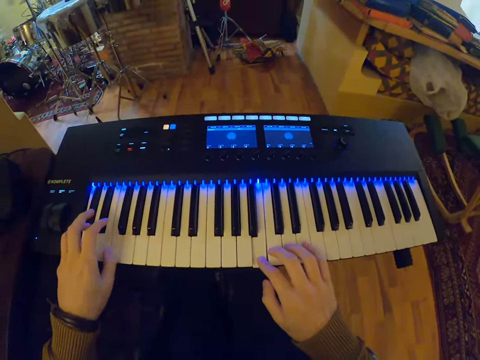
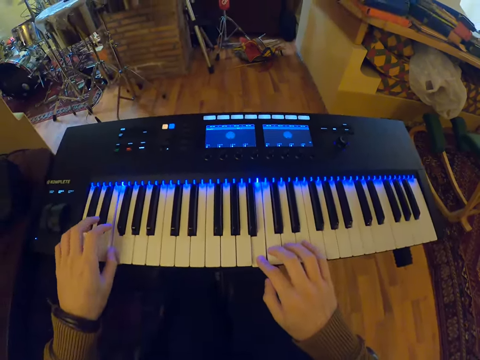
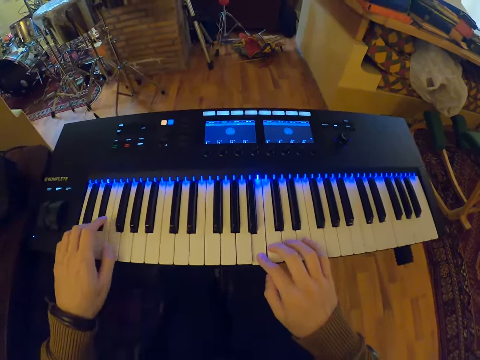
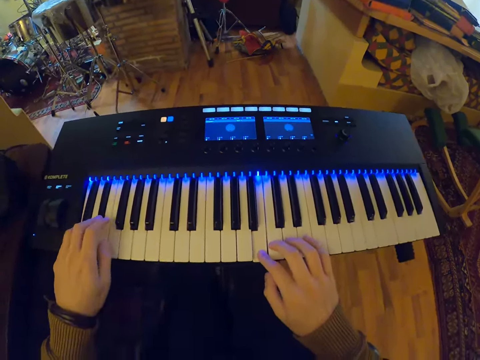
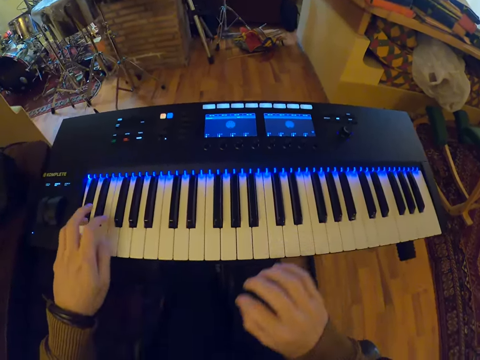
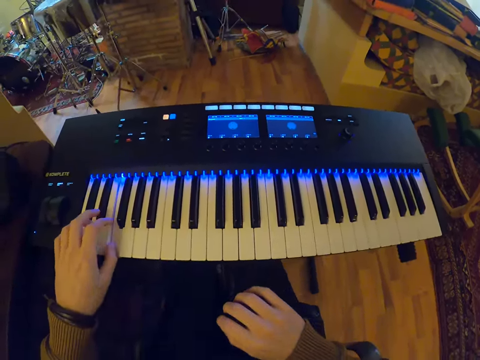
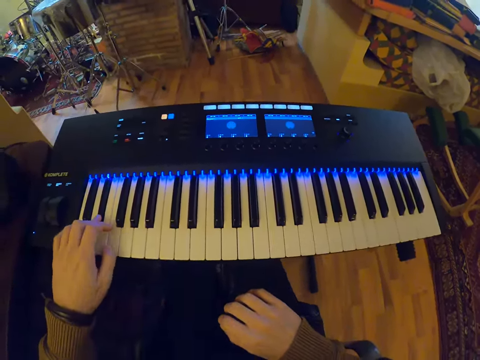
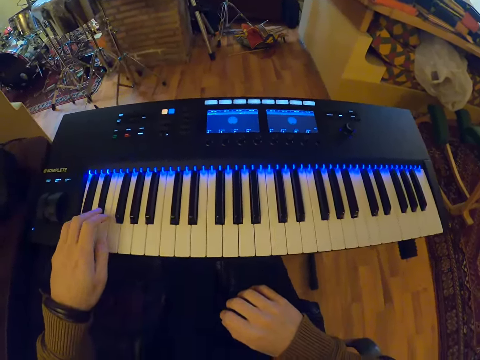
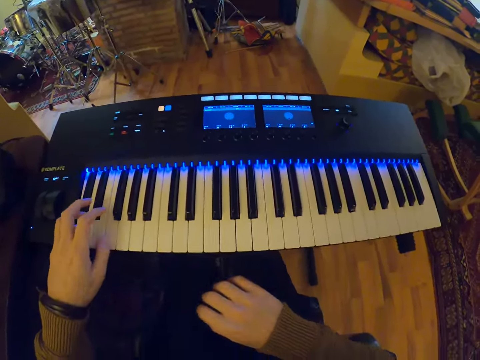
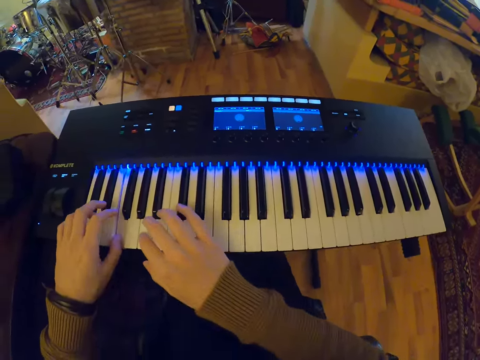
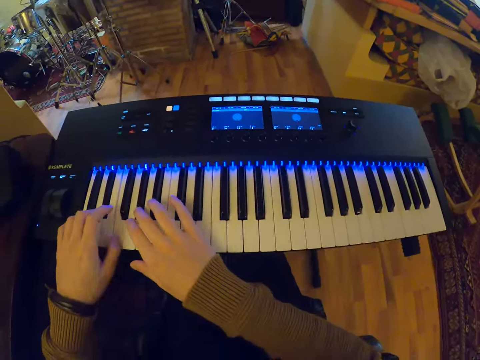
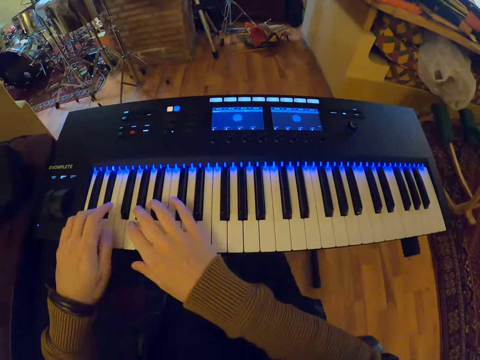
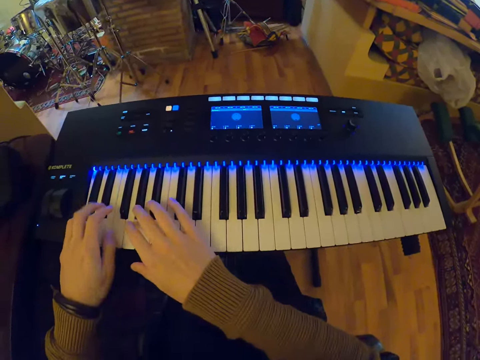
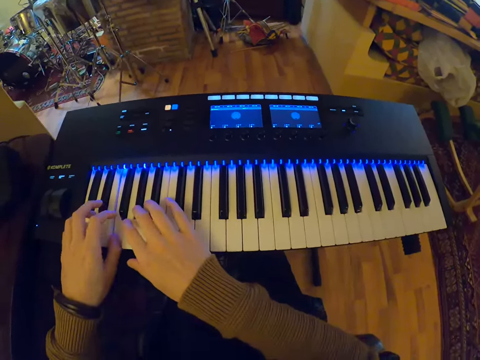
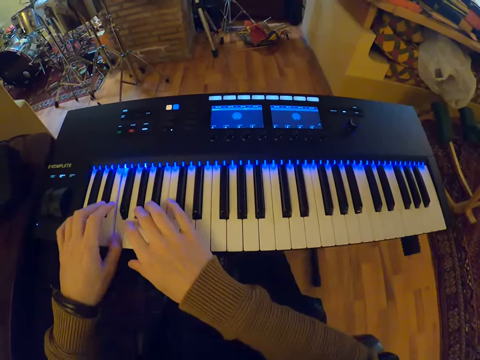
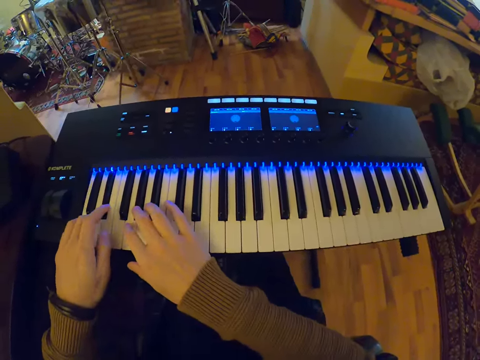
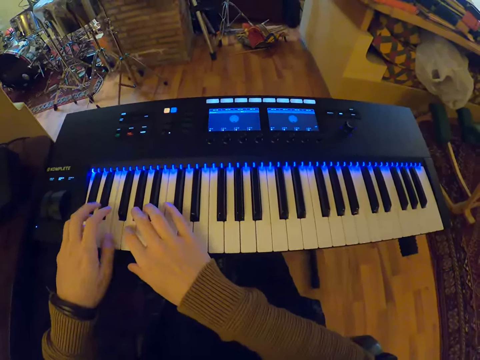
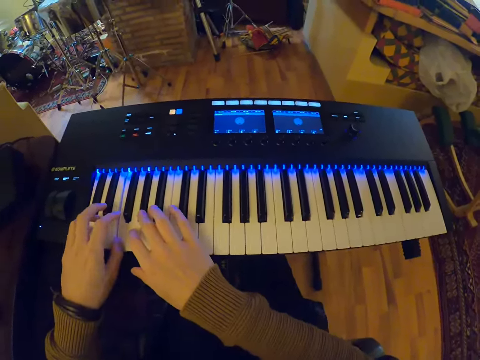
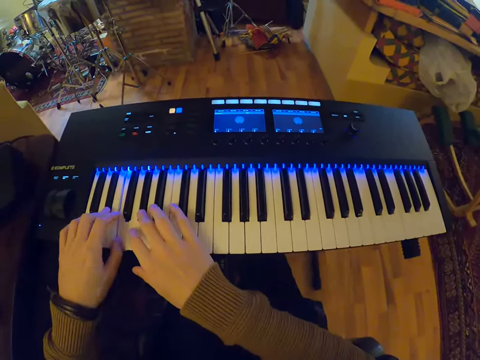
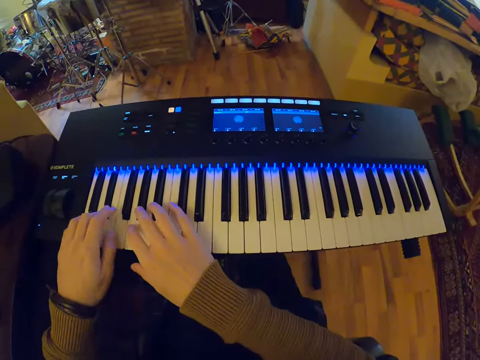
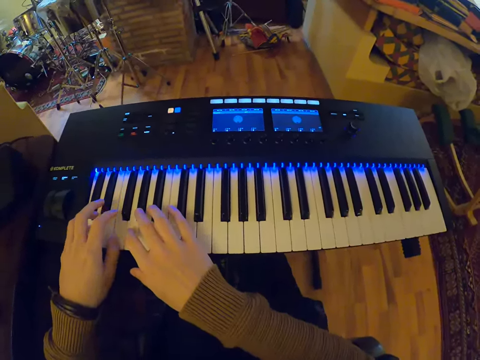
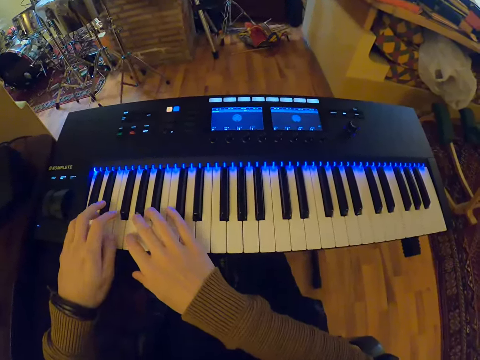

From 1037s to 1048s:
The camera wearer plays the keyboard piano with his left hand. He plays the keyboard piano with both hands.
